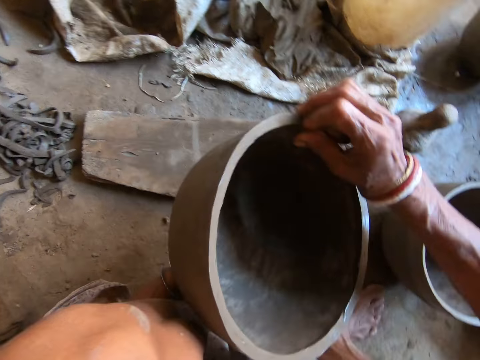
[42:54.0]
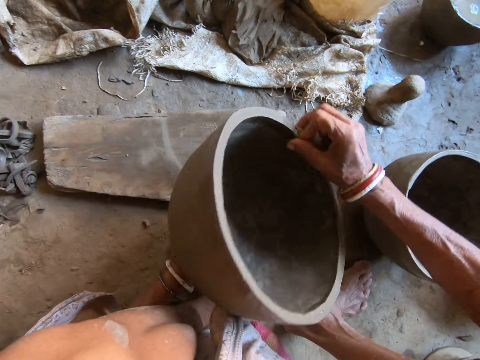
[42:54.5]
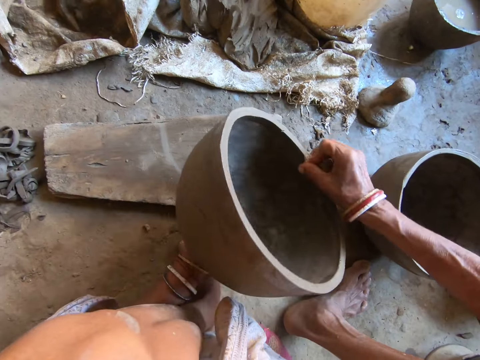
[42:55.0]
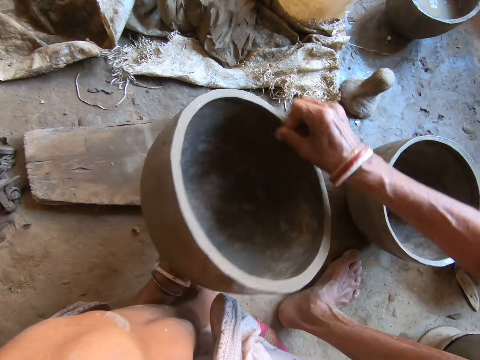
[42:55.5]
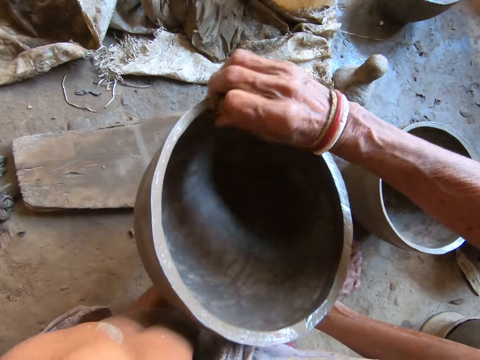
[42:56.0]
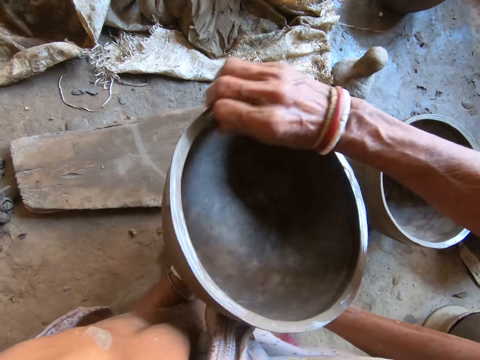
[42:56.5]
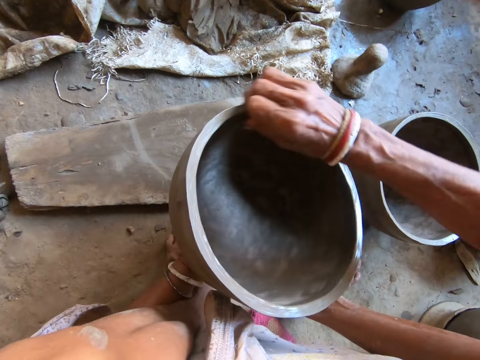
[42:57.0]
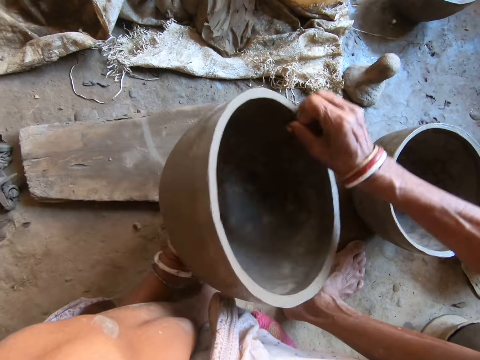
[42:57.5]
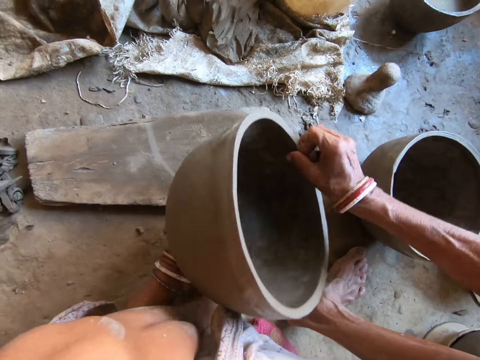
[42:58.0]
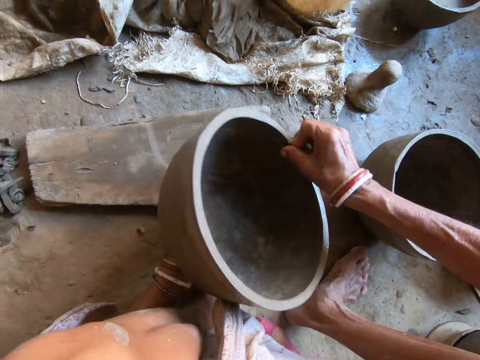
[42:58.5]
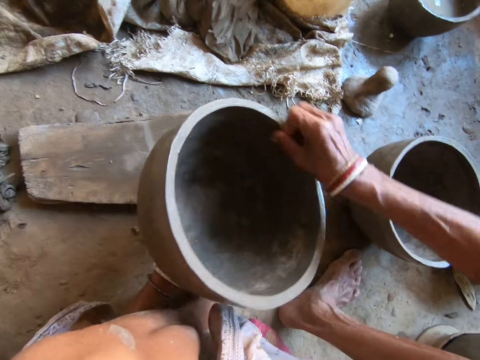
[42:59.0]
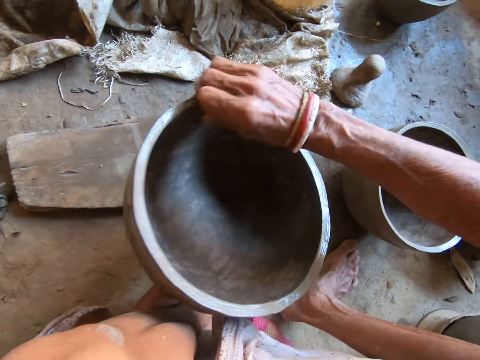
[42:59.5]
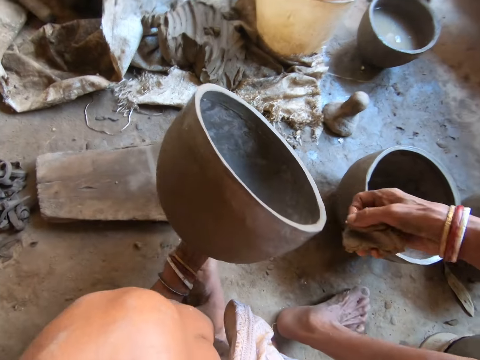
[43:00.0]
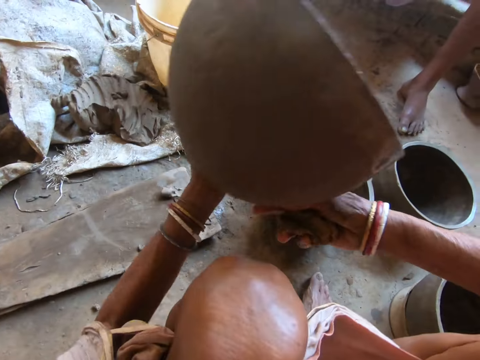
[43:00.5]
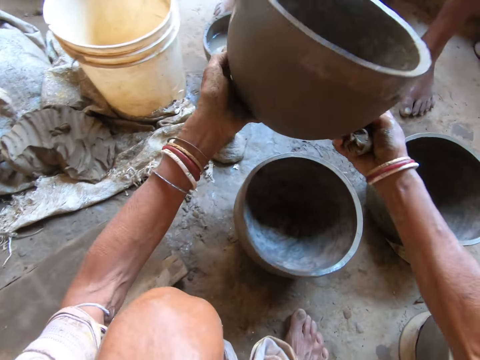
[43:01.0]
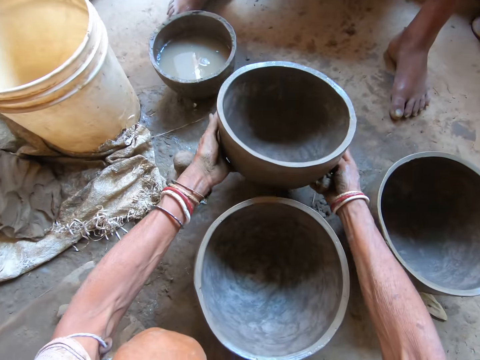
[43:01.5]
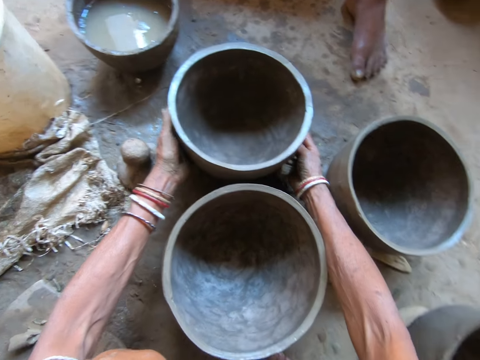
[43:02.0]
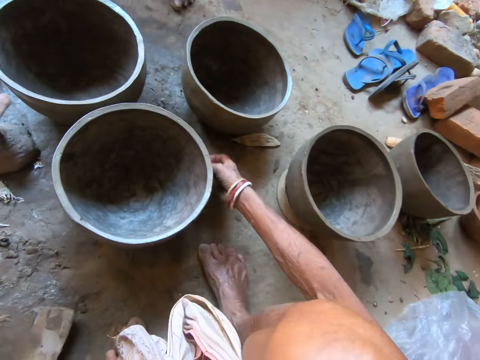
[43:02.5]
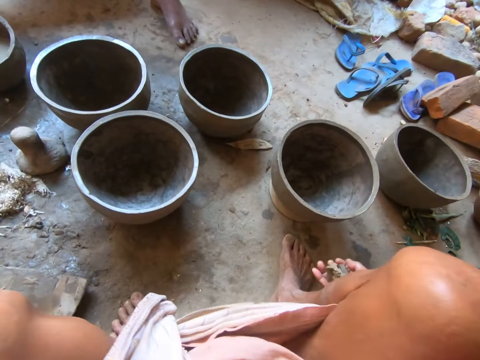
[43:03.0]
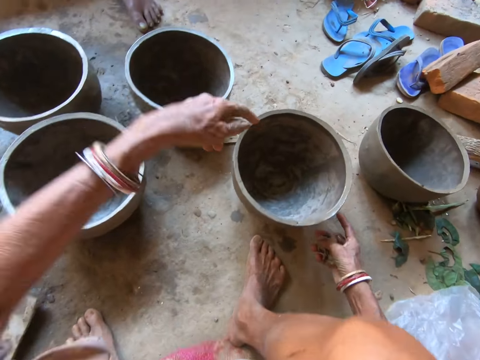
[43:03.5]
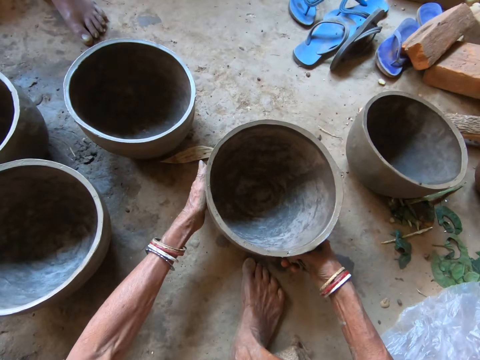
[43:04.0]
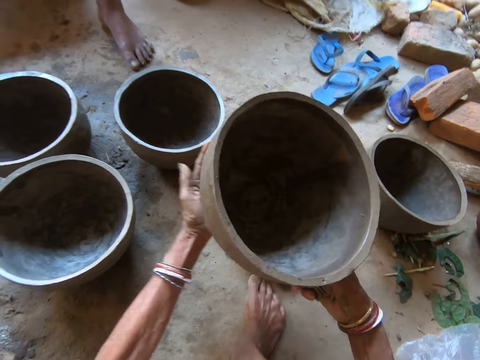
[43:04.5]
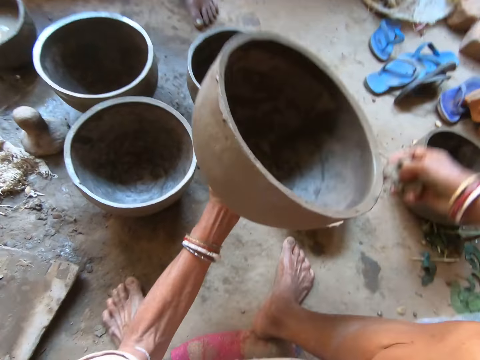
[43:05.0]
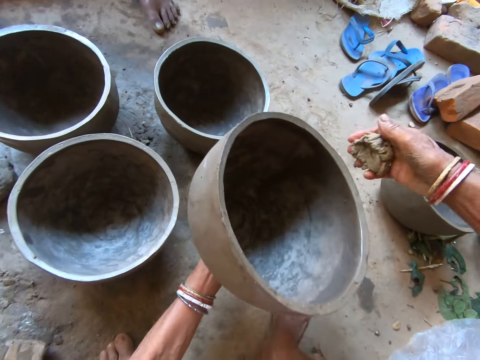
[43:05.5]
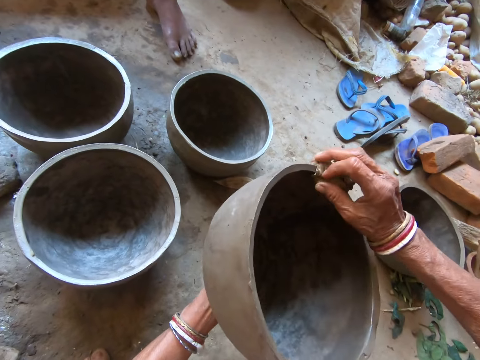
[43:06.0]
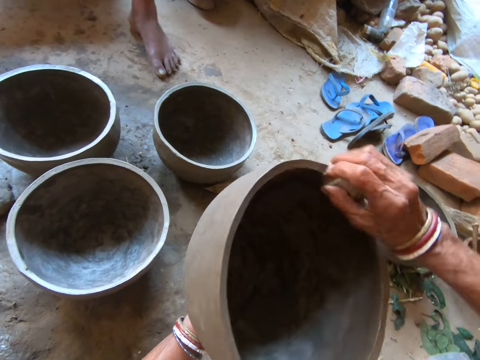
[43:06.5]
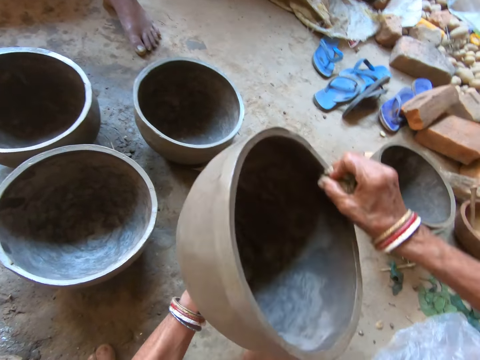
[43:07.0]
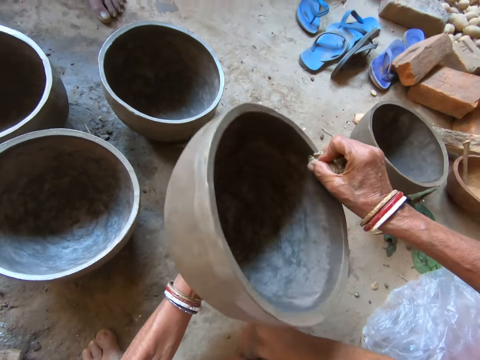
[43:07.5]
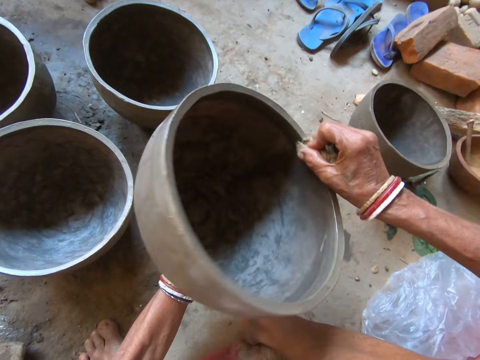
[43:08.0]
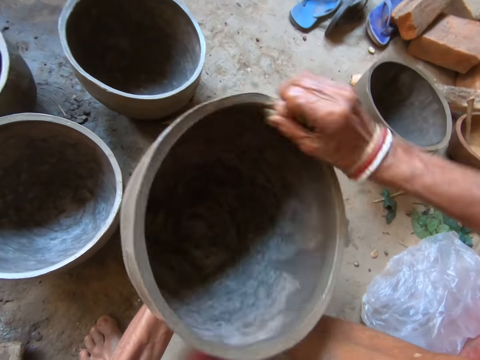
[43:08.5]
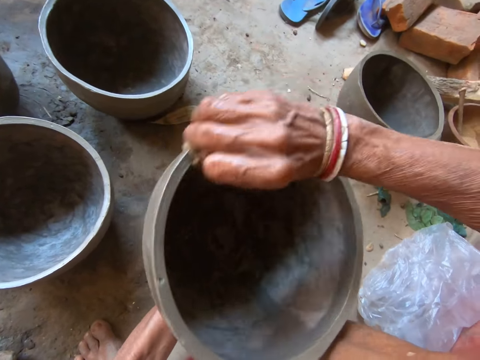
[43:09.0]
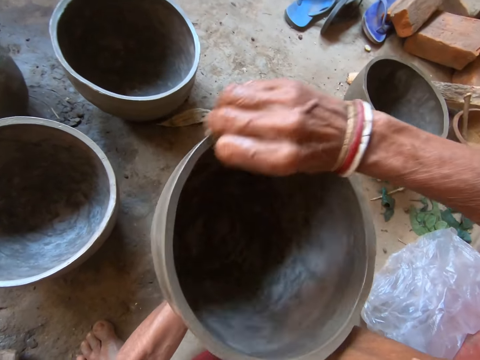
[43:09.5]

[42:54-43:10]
The camera wearer places the clay pot in her left hand onto the floor with both hands. She moves the hands. She picks the clay pot from the clay piece on the floor with both hands. She holds the clay pot in her left hand. She wipes the clay pot in her left hand with the foam in her right hand.

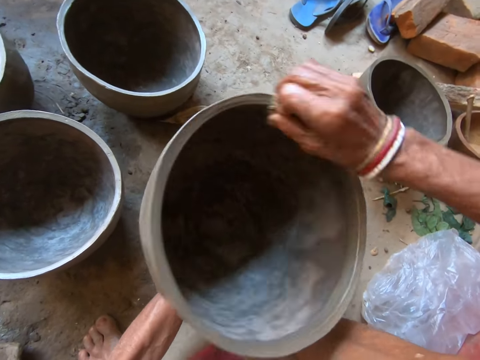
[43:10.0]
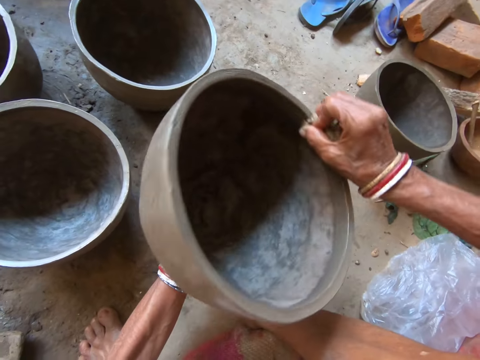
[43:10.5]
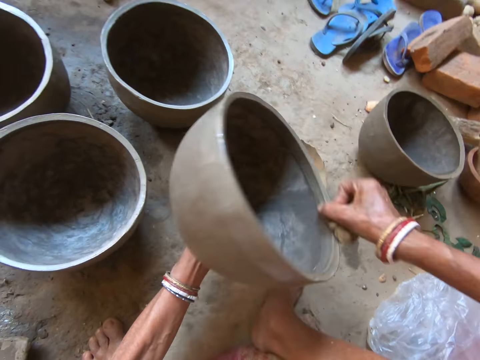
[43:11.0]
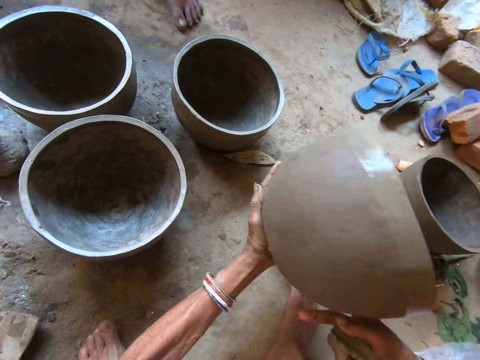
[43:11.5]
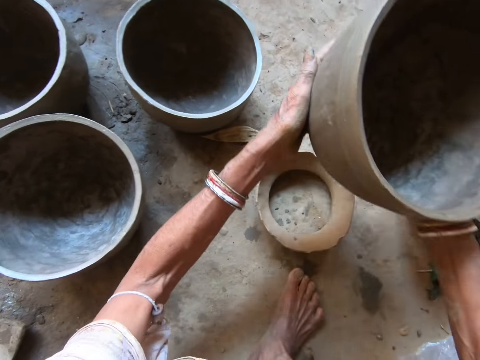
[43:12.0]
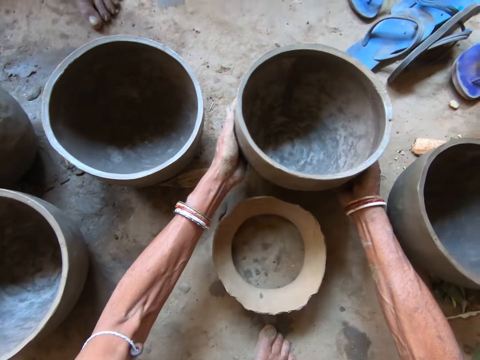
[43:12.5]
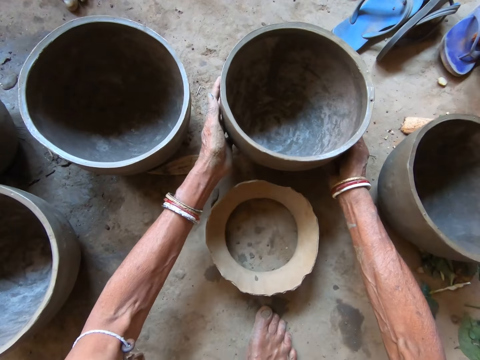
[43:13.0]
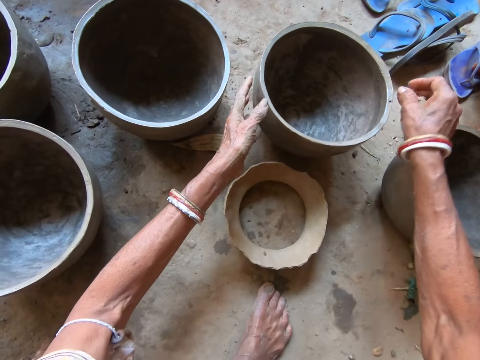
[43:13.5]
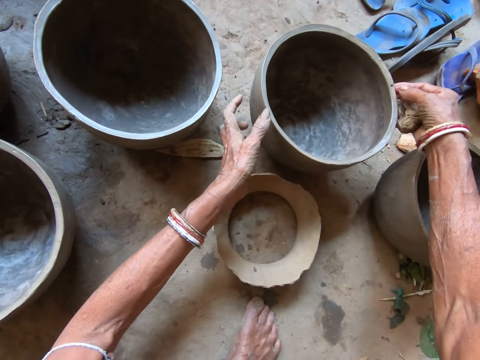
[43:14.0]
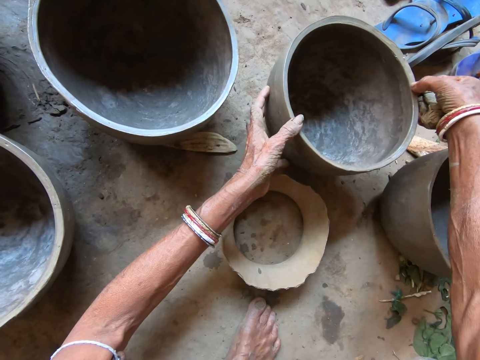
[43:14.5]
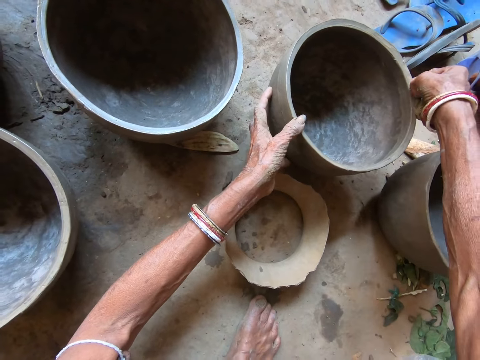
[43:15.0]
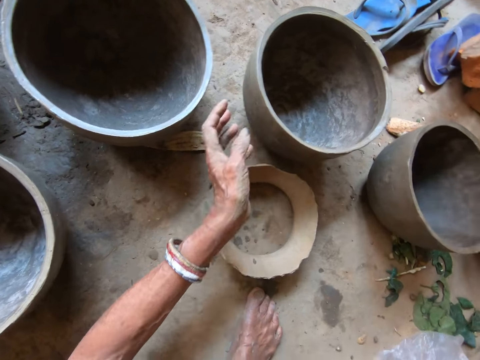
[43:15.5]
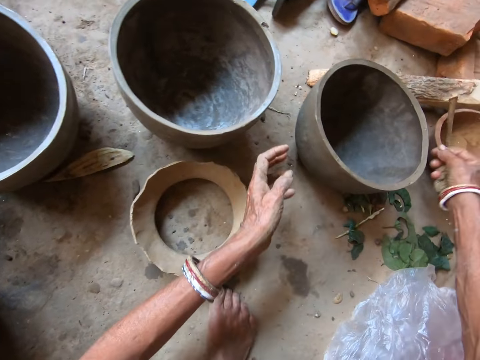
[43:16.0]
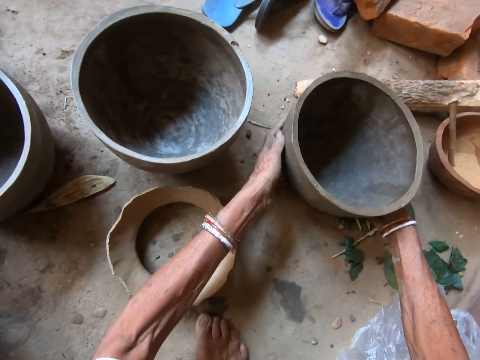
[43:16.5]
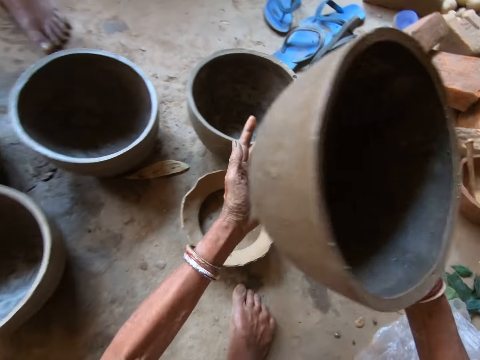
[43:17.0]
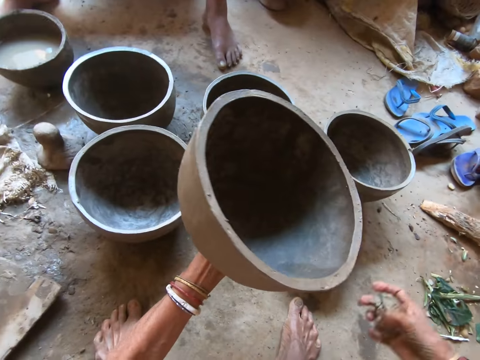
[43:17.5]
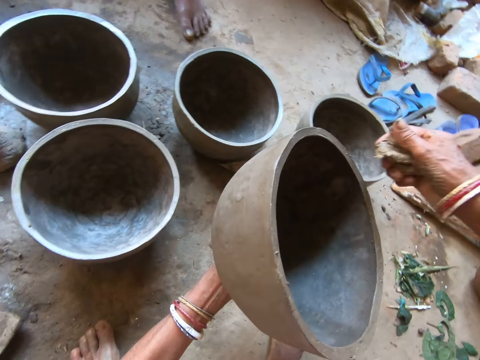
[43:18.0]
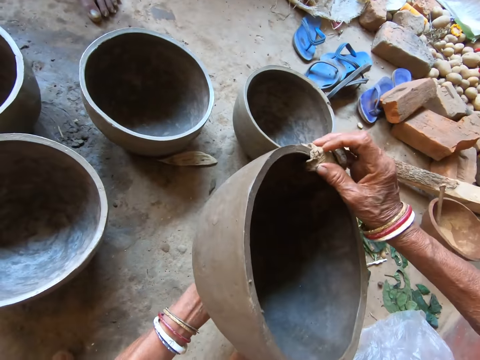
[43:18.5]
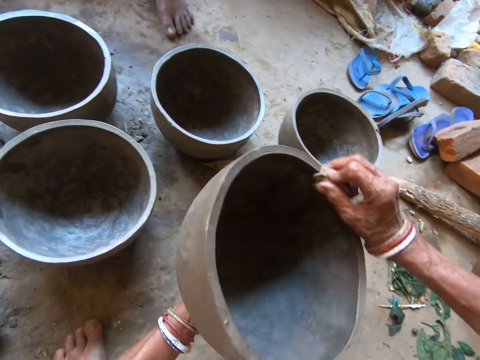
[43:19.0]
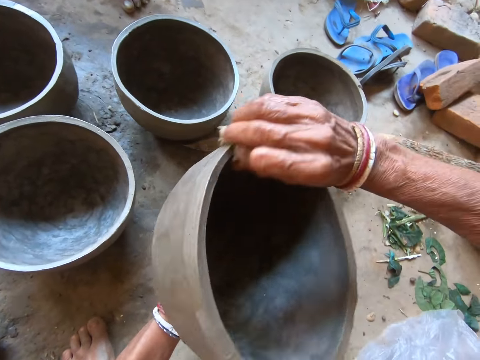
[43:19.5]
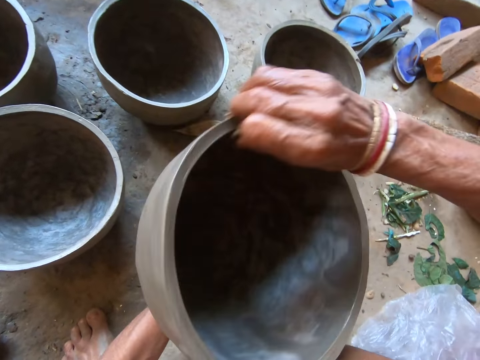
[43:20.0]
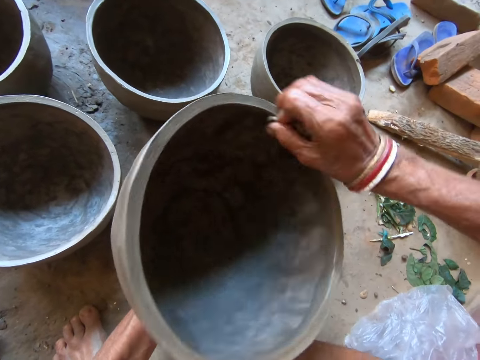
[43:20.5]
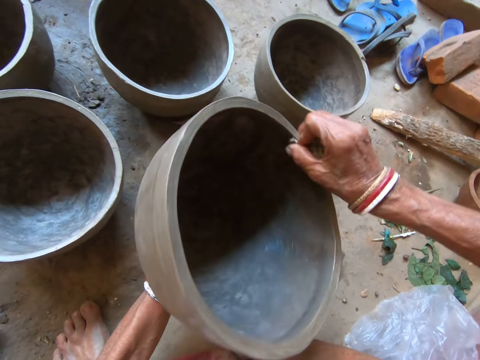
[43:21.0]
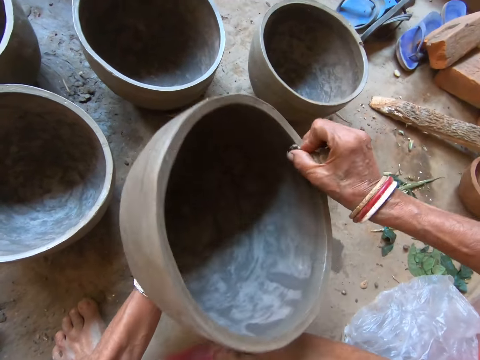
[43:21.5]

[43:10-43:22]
The camera wearer places the clay pot in her left hand onto the floor with both hands. She adjusts the clay pot on the floor with both hands. She smoothens the edge of the clay pot with her right hand. She examines the pot. She picks a clay pot from the floor with both hands. She holds the clay pot in her left hand. She examines the pot. She wipes the clay pot in her left hand with the foam in her right hand.
